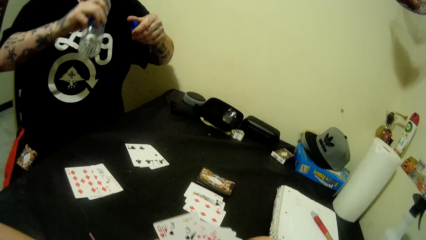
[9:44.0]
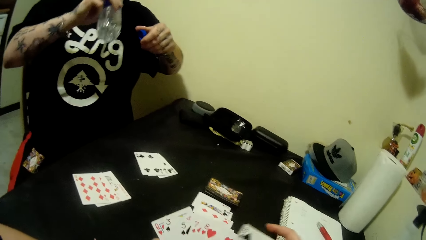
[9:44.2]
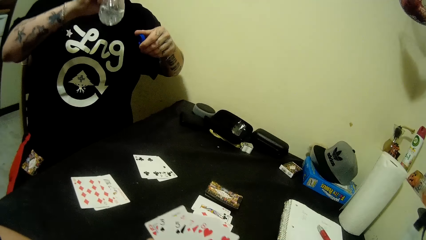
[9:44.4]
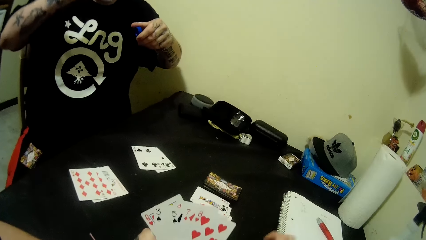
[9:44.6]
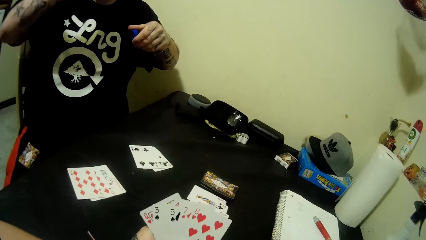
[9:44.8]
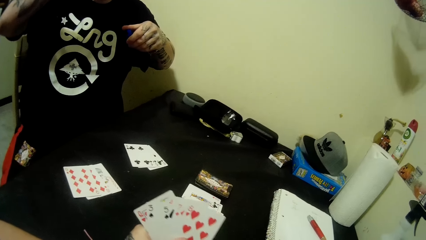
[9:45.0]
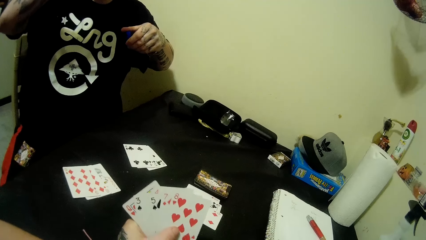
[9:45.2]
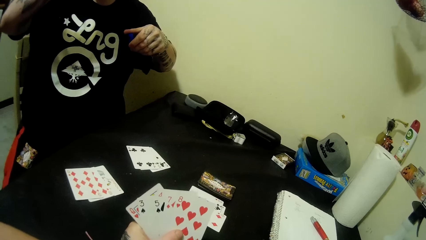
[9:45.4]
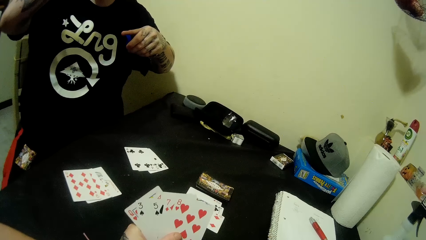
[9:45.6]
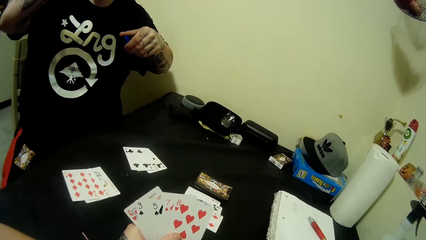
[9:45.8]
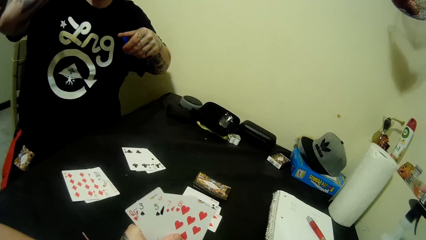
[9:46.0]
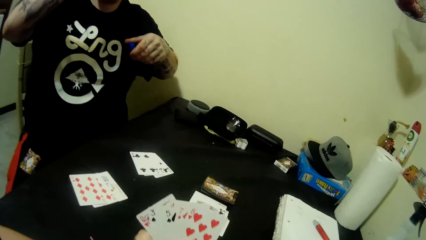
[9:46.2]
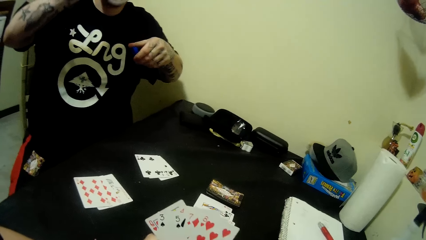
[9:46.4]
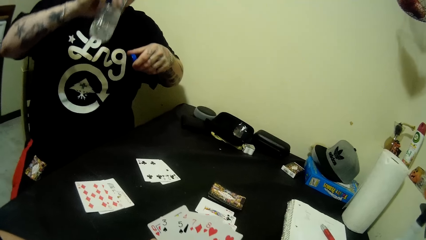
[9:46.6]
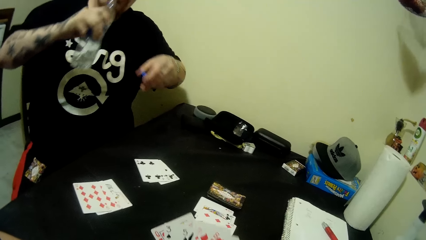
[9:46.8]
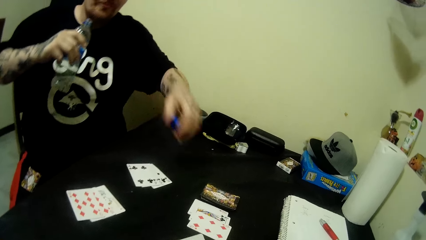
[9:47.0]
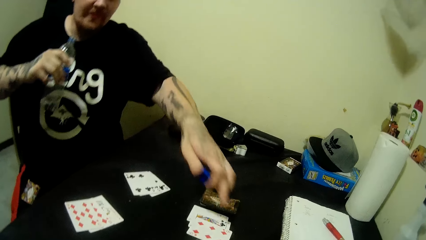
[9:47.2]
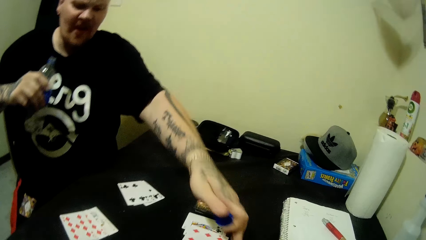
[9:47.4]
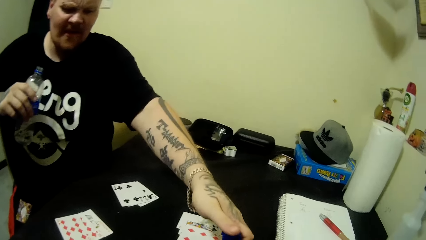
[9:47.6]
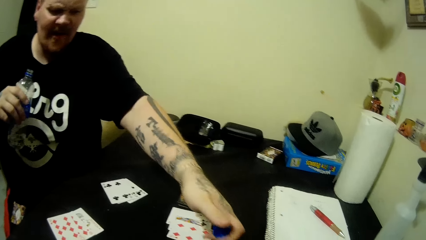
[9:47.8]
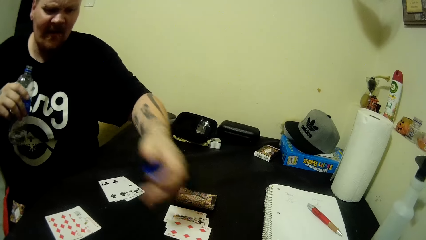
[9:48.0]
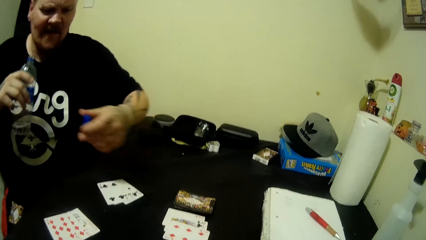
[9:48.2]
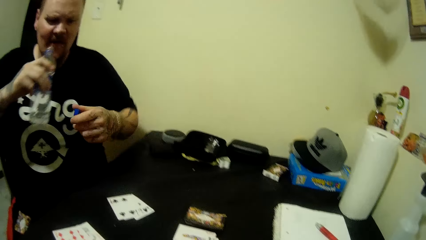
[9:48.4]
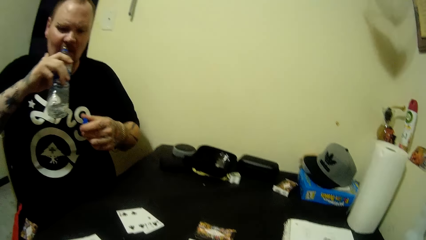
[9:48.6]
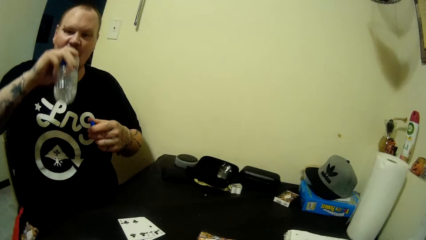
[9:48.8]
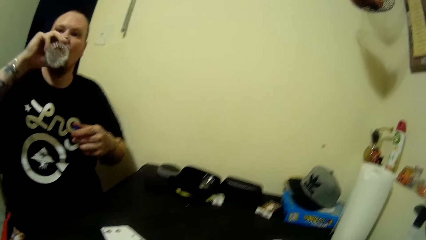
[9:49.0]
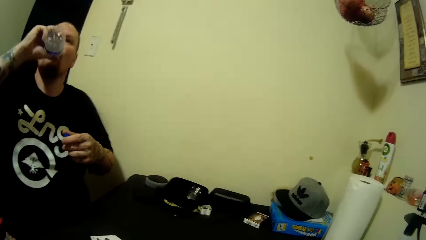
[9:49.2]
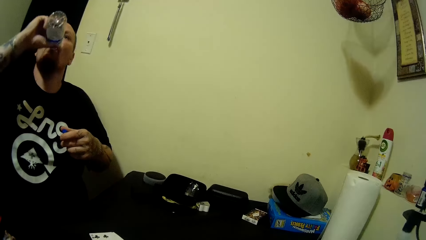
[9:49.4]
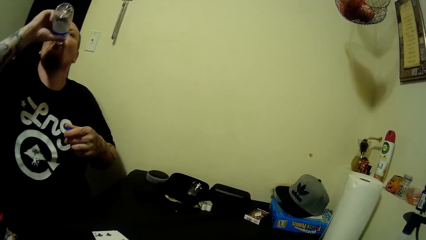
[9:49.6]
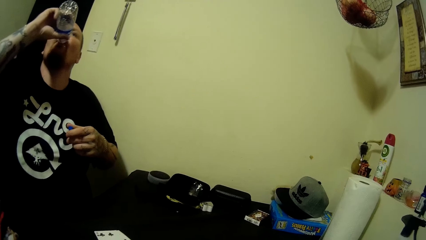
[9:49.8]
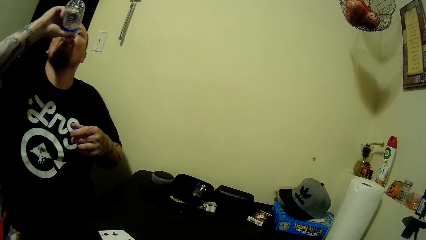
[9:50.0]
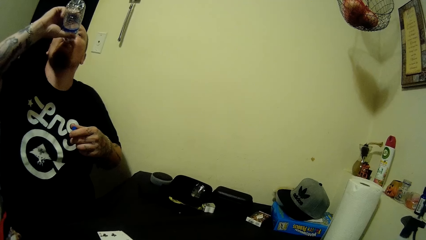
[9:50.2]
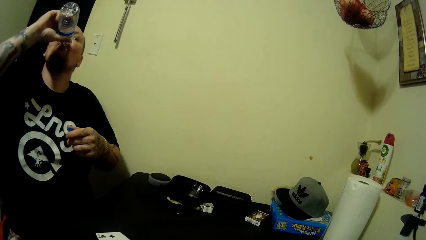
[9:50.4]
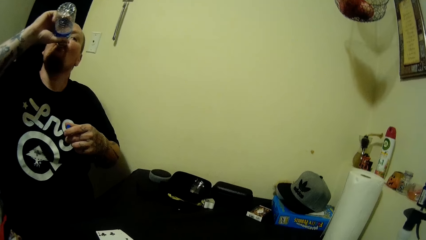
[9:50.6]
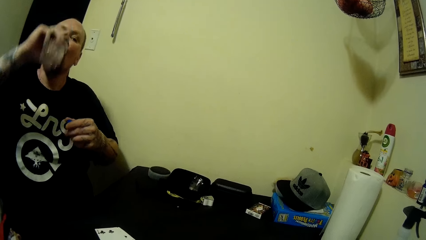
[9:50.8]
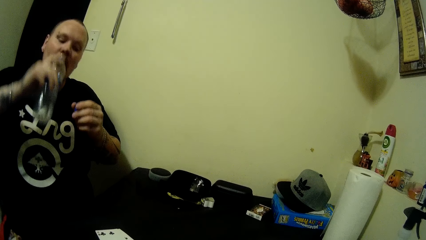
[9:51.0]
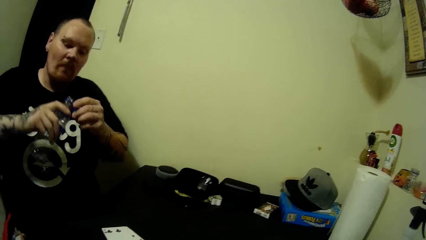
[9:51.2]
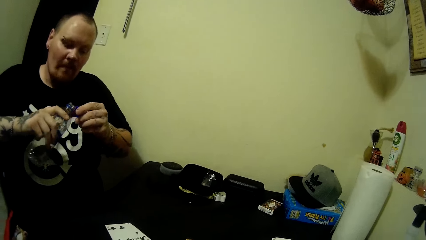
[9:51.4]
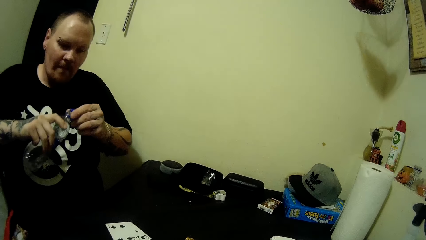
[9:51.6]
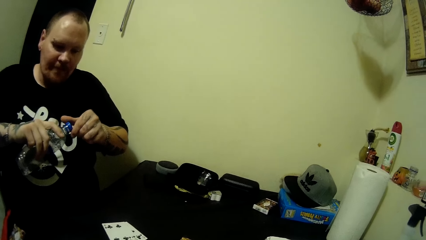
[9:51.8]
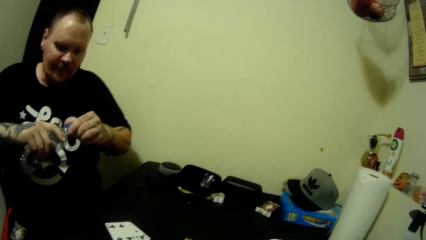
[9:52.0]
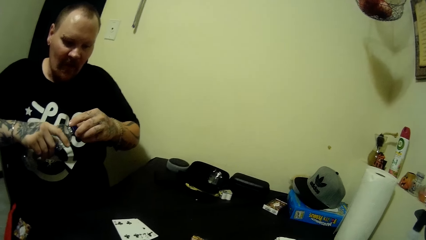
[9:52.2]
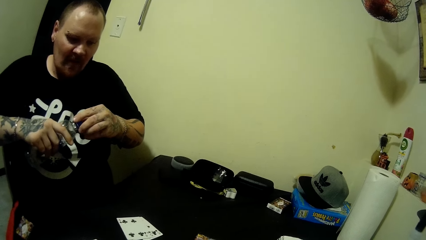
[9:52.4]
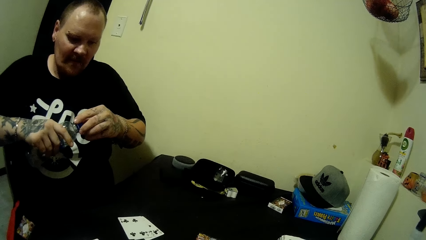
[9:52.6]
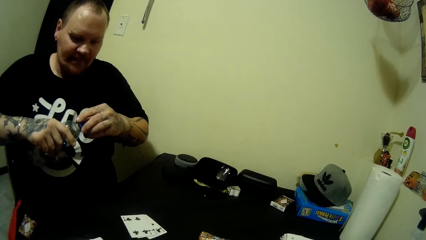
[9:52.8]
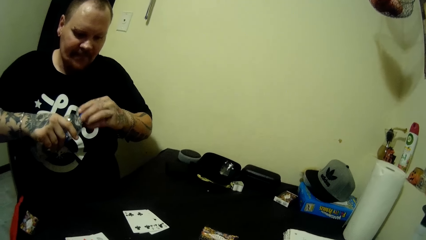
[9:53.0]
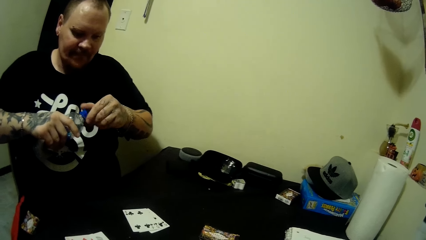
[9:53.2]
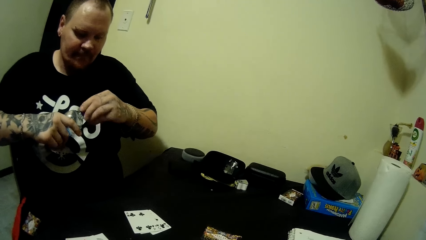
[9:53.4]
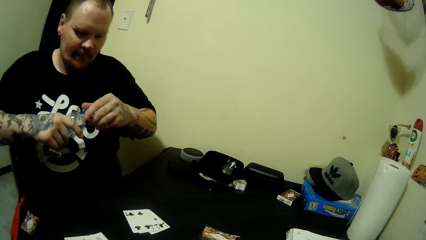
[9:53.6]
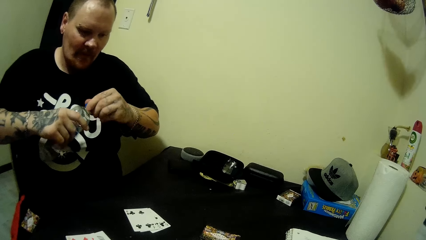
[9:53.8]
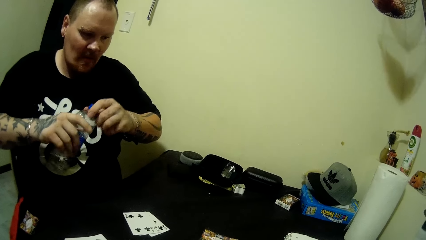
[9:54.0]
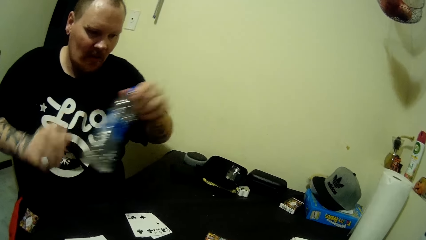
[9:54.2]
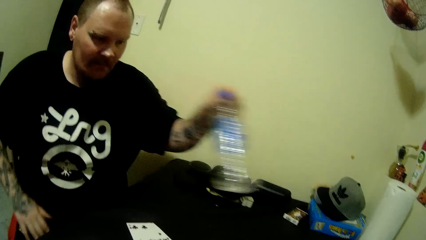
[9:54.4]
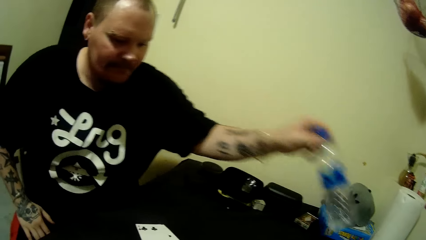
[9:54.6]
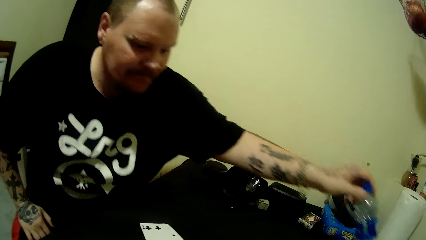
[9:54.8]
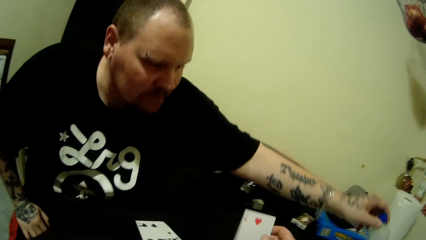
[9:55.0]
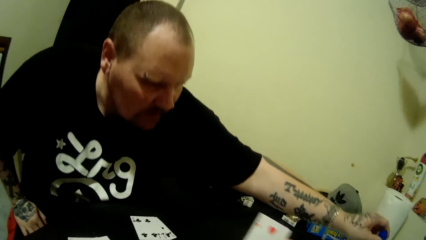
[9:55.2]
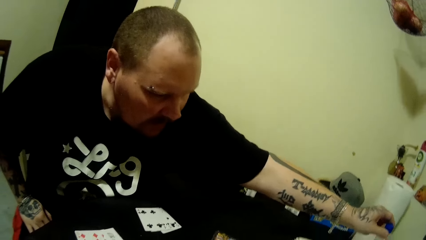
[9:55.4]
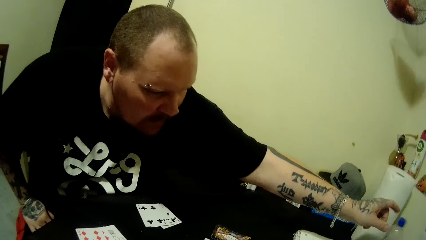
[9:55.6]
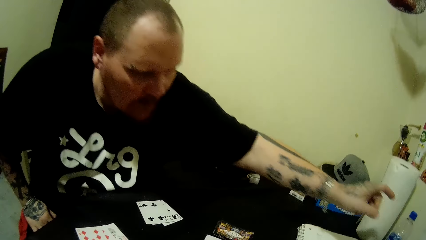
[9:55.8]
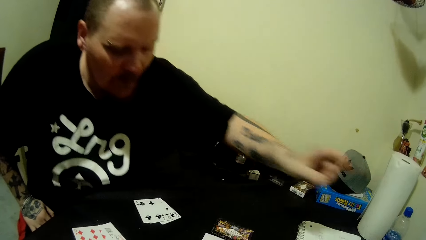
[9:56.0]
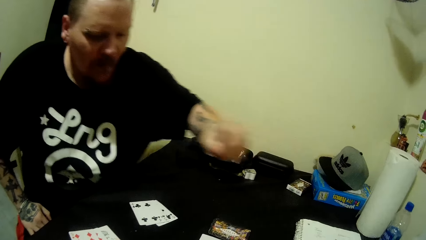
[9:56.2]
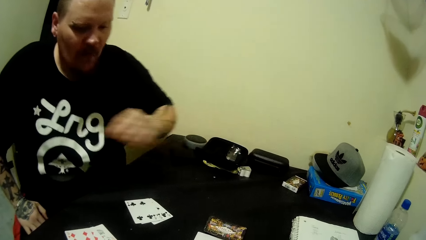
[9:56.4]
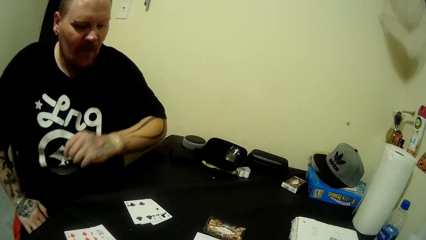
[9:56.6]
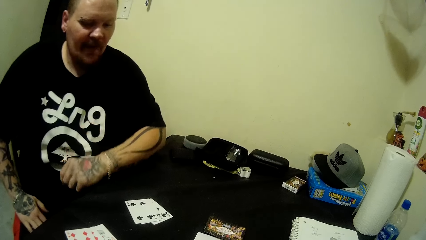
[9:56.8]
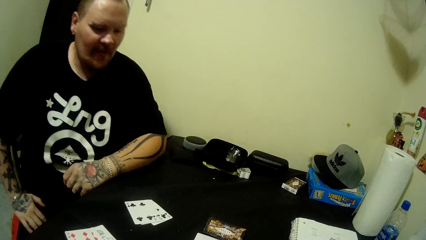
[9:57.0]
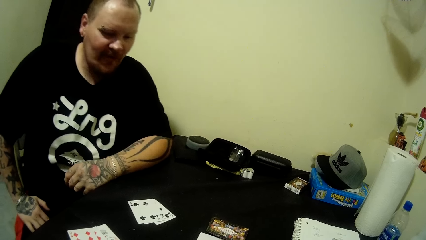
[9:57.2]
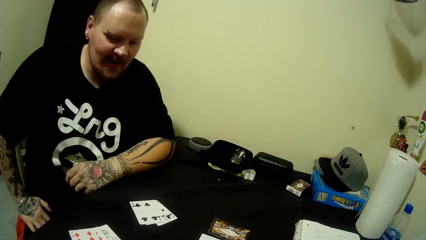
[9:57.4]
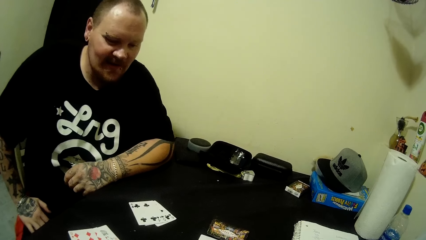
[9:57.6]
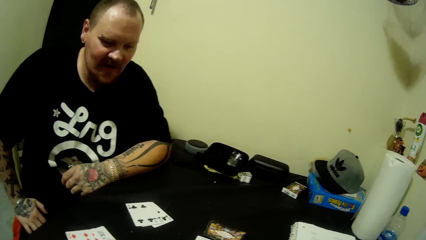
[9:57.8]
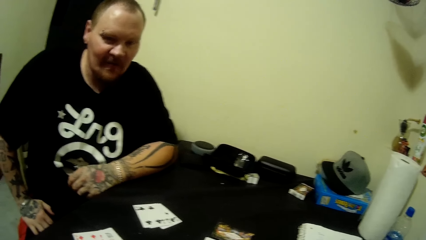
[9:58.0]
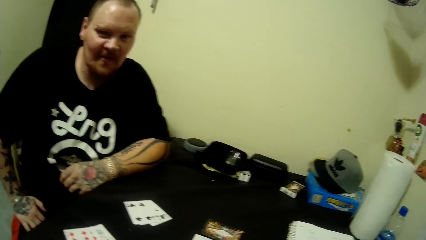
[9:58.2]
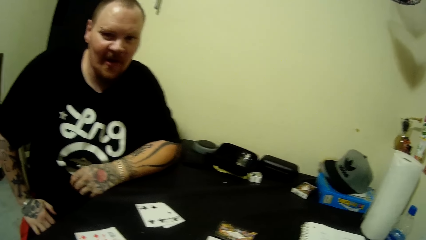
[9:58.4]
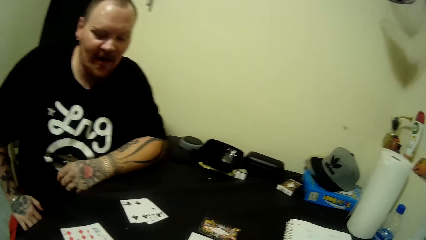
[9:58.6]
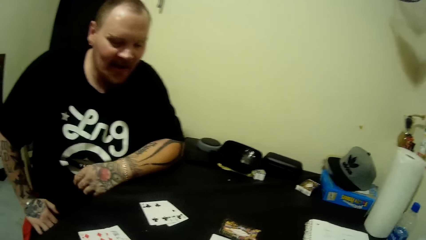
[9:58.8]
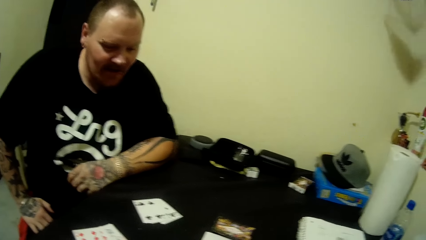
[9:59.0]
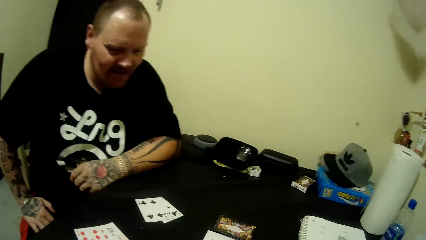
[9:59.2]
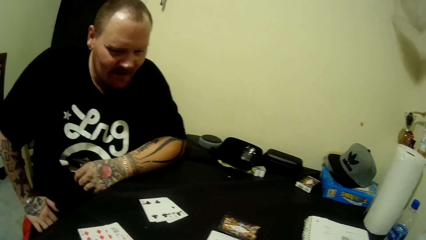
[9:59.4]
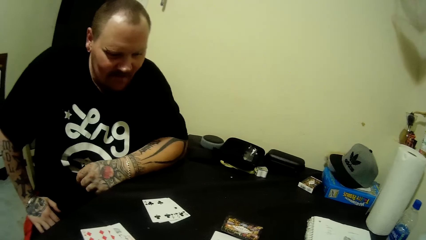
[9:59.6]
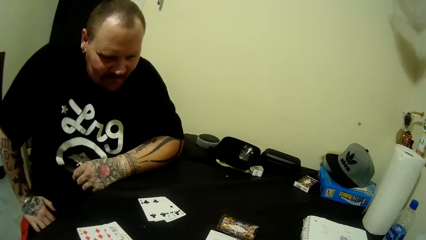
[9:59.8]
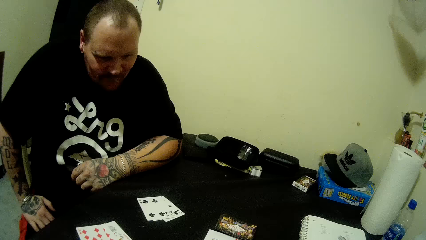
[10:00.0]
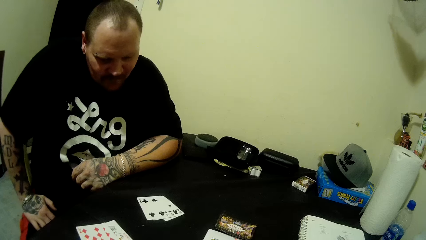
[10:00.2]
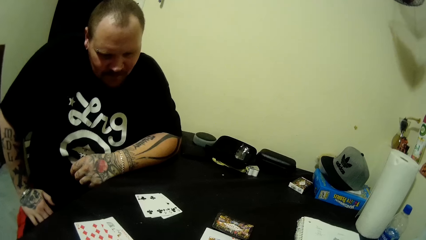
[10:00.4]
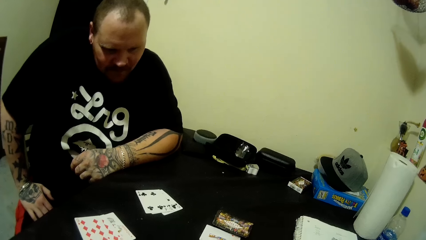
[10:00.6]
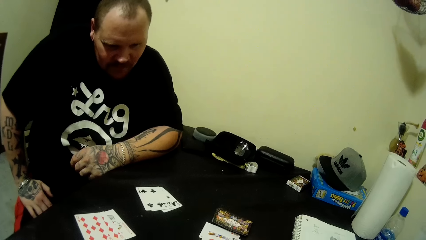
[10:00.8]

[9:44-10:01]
The man drinks water from the bottle in his right hand. The camera wearer holds the cards, pulls the cards, and puts the cards on the table. She examines the cards in both hands. She looks around. The man stretches his hand. He touches the cards on the table with his left hand and points at a card on the table. The camera wearer interacts with the man. The man moves backwards. He drinks from the bottle in his right hand. He closes the bottle with its lid in his left hand. He moves forward. He returns the bottle in his front on the table with his left hand. The camera wearer raises the cards in her right hand. She moves a card around. She looks around. The man moves backwards. He leans his hand on the table and looks around.
